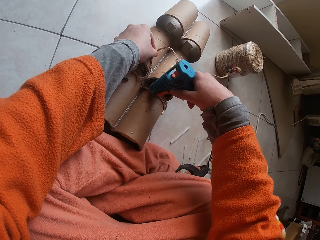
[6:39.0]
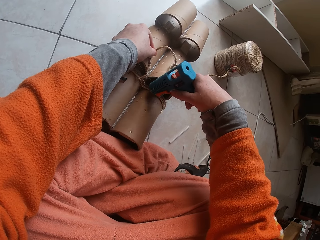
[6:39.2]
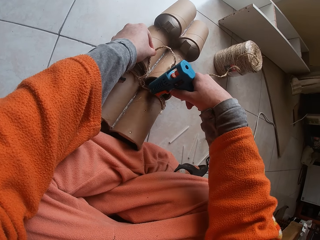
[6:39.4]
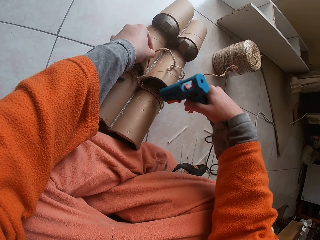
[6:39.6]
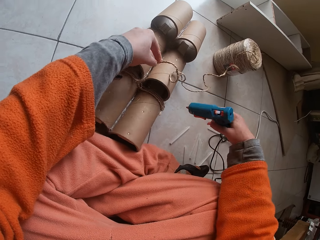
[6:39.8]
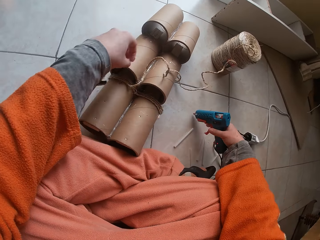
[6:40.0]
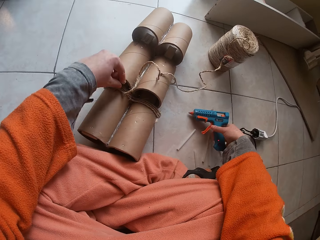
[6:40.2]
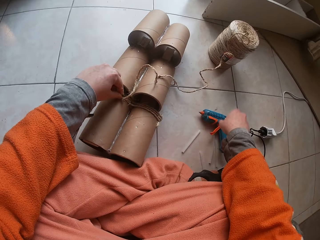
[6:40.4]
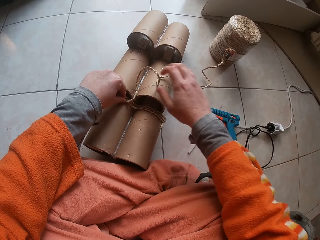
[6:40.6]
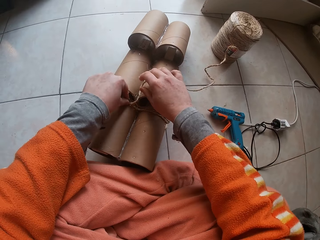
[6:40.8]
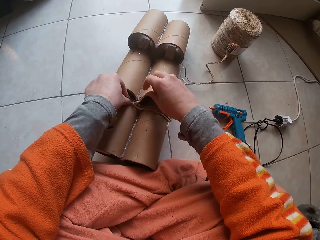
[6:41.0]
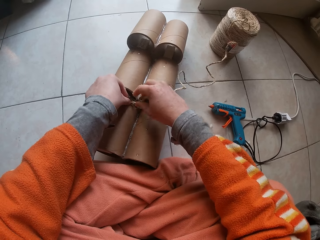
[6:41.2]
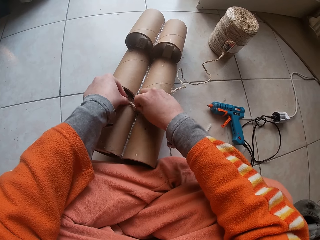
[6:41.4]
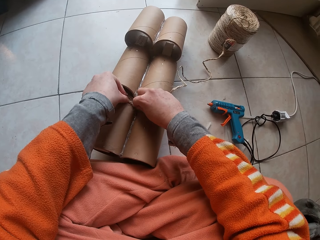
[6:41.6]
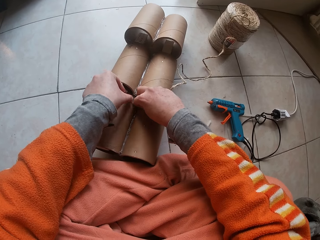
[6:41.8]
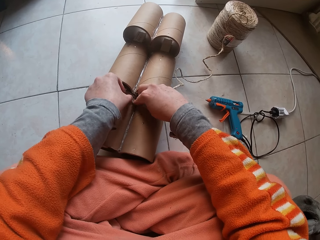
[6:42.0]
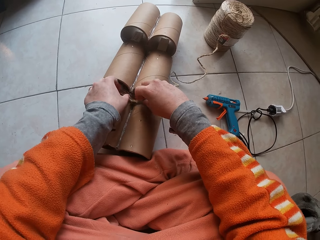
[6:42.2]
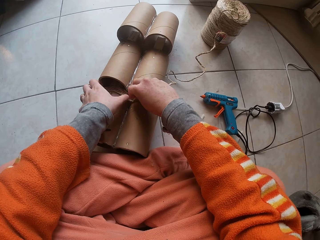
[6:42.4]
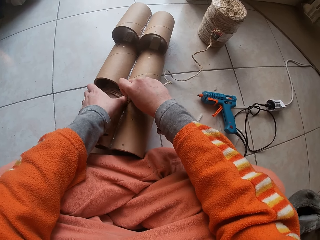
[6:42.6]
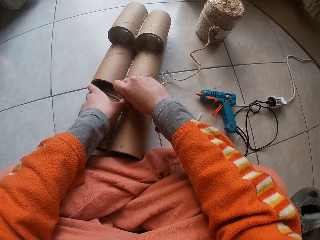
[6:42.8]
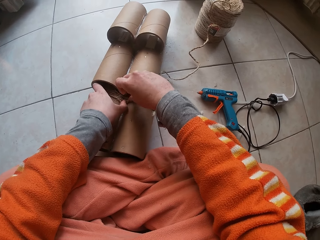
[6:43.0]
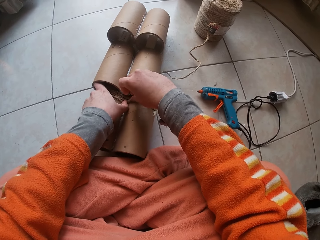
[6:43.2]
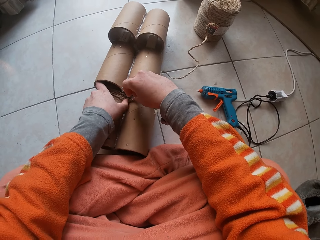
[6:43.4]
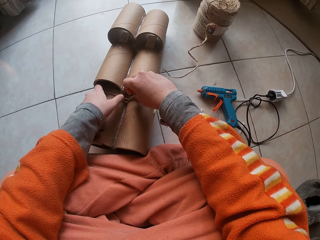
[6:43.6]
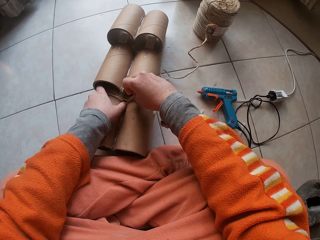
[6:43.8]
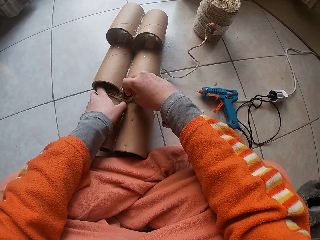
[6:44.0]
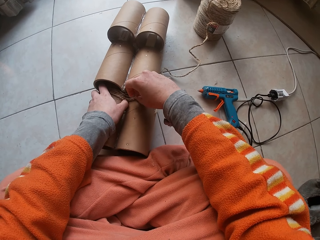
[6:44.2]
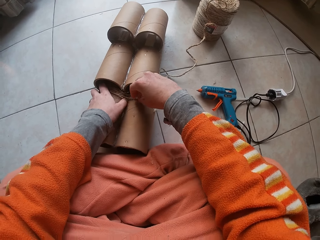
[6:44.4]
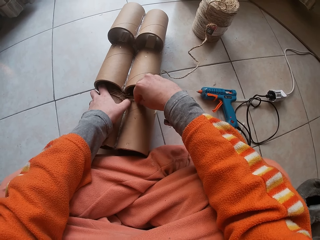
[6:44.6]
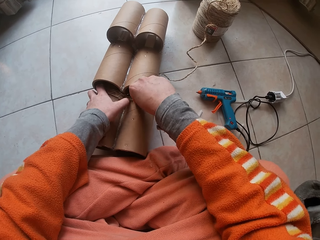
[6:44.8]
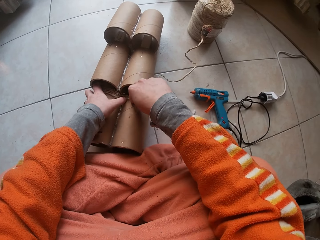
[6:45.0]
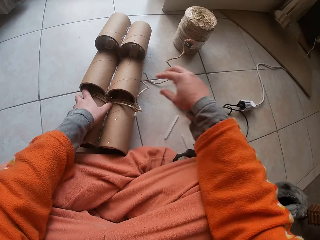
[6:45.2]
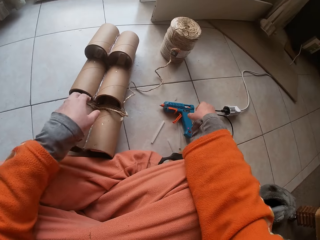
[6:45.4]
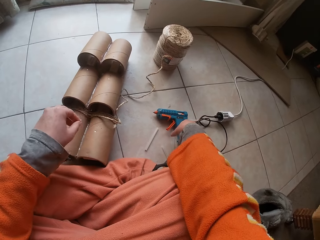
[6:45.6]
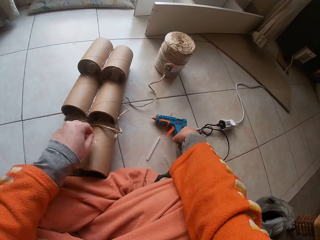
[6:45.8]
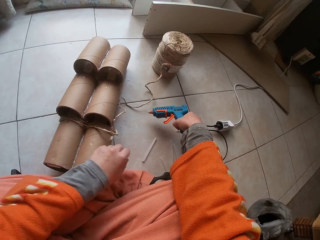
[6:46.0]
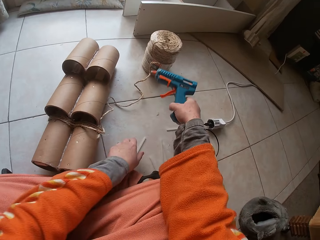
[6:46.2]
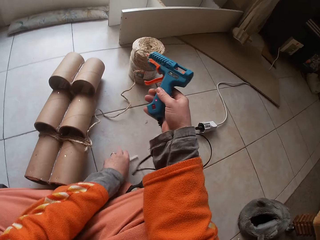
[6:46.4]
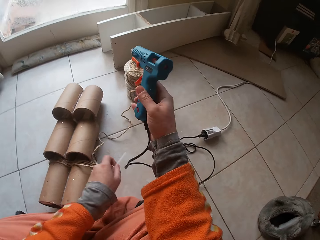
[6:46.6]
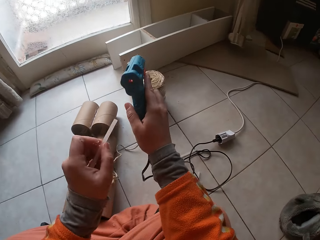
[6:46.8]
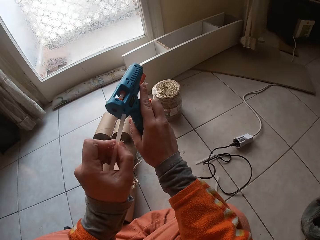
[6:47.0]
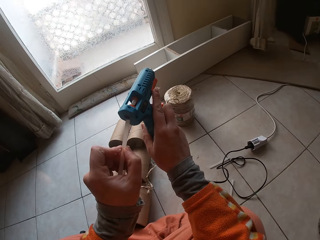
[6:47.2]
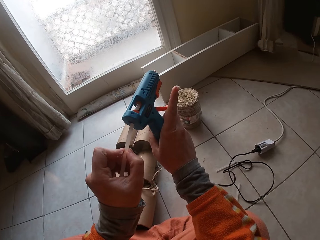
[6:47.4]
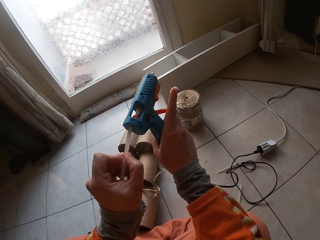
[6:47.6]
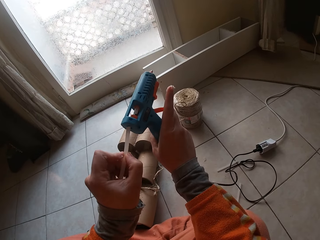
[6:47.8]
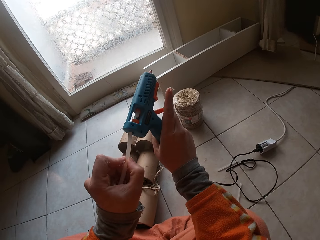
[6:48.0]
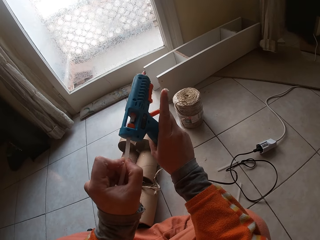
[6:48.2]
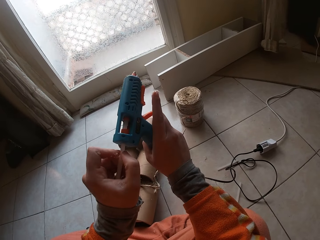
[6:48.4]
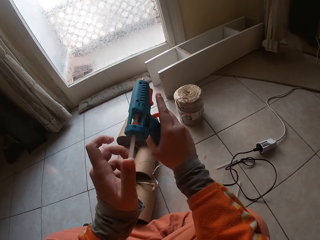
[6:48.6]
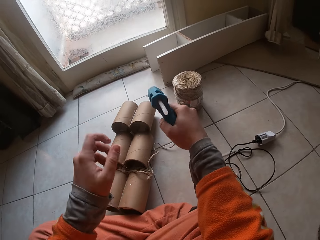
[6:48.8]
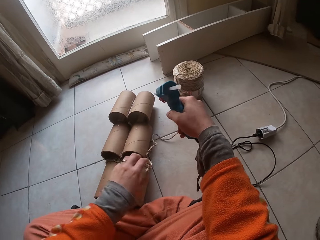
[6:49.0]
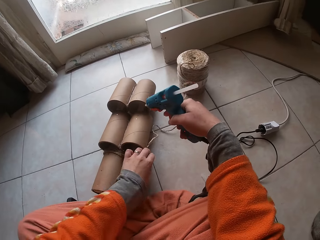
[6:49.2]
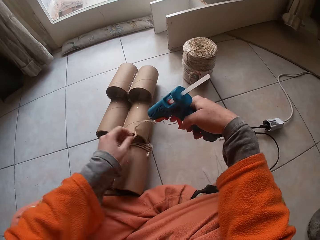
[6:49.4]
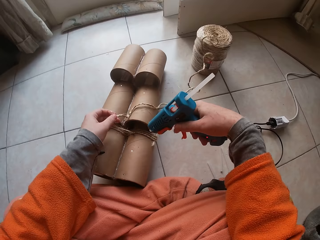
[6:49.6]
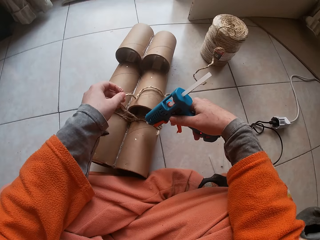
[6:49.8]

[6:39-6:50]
The camera wearer drops the glue gun on the floor. She sticks yarn to the cardboard tube or string holder. She rolls a string on the string holder. She carries the glue gun with the right hand and picks up the glue gun. She picks up a glue stick with her left hand and puts the glue stick in the glue gun.

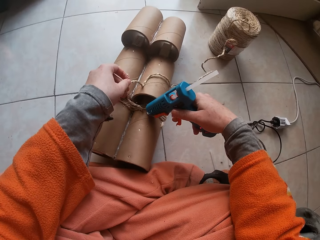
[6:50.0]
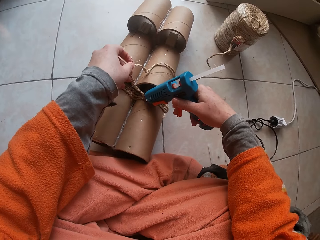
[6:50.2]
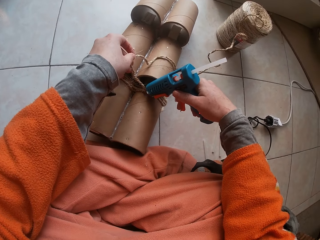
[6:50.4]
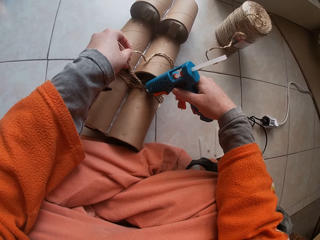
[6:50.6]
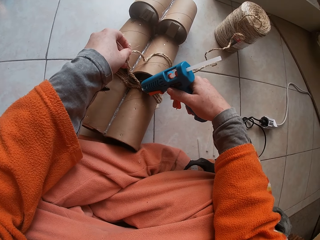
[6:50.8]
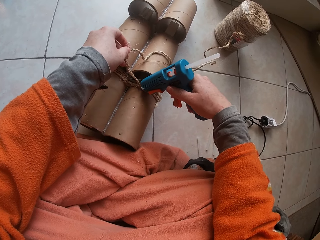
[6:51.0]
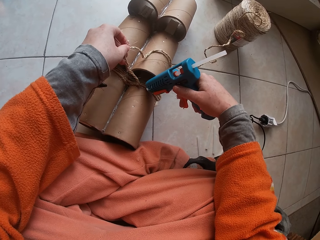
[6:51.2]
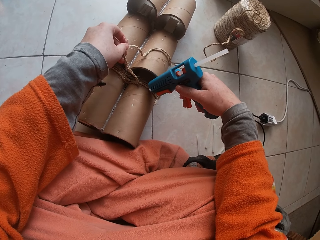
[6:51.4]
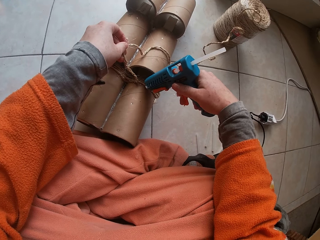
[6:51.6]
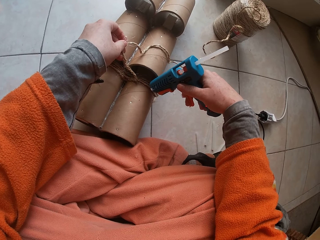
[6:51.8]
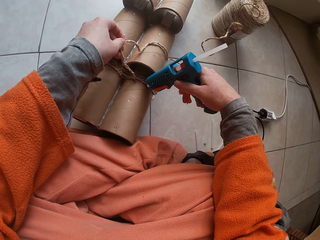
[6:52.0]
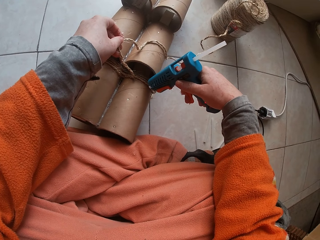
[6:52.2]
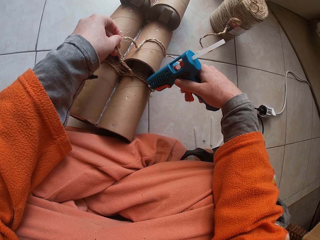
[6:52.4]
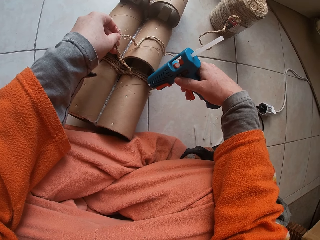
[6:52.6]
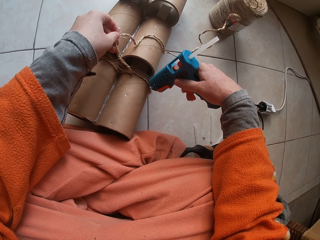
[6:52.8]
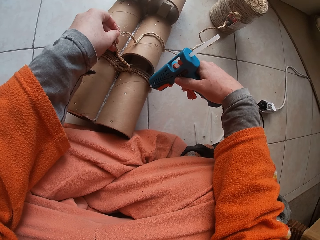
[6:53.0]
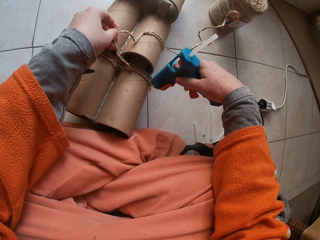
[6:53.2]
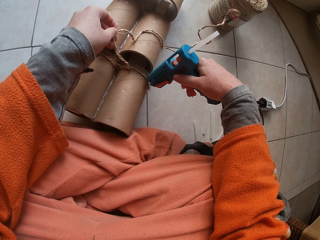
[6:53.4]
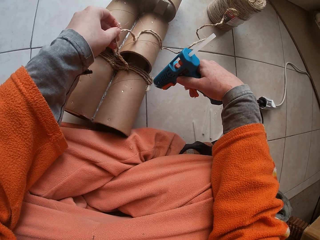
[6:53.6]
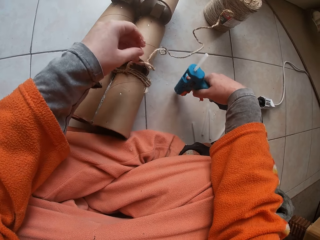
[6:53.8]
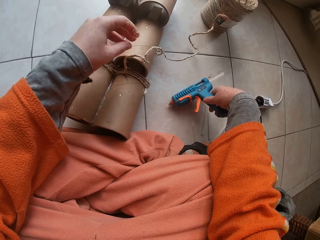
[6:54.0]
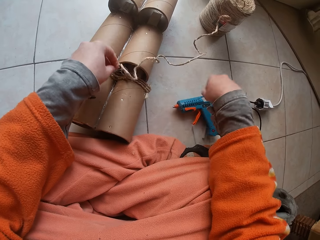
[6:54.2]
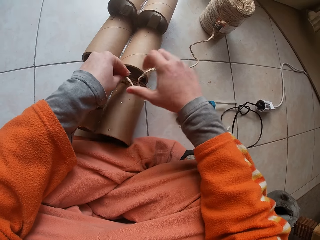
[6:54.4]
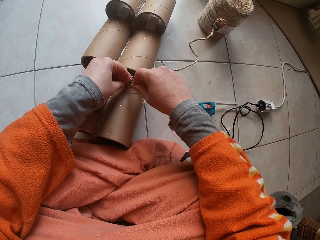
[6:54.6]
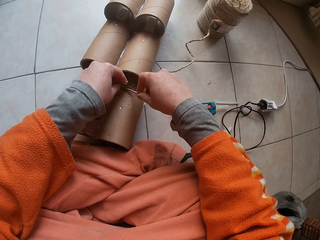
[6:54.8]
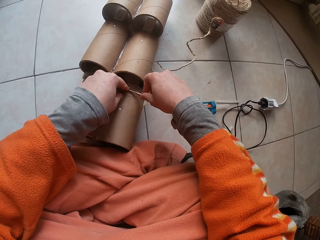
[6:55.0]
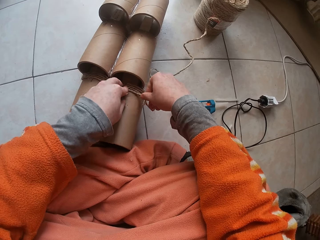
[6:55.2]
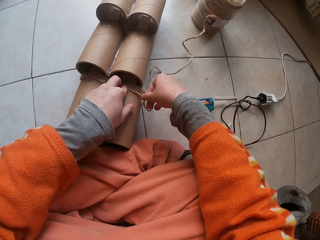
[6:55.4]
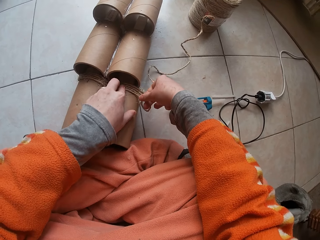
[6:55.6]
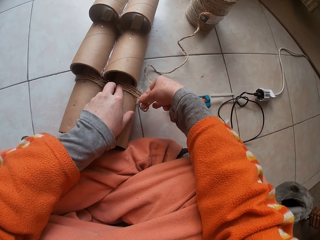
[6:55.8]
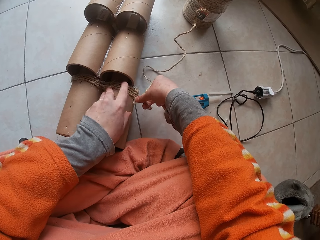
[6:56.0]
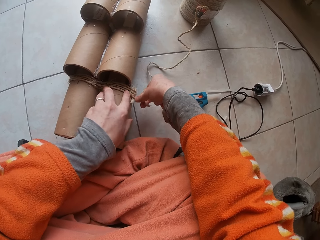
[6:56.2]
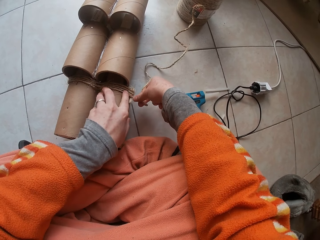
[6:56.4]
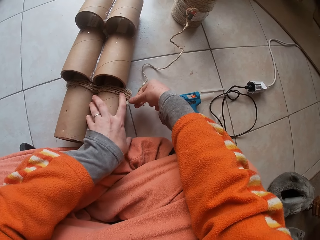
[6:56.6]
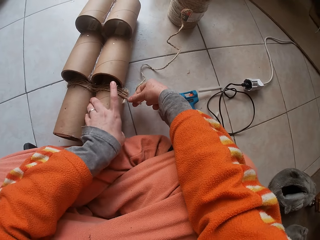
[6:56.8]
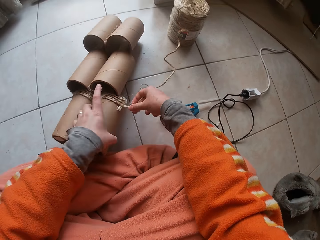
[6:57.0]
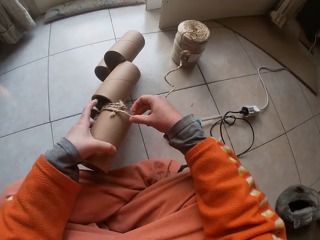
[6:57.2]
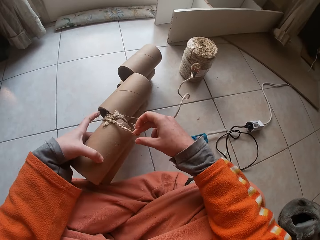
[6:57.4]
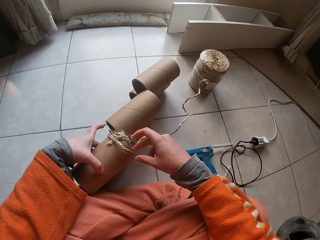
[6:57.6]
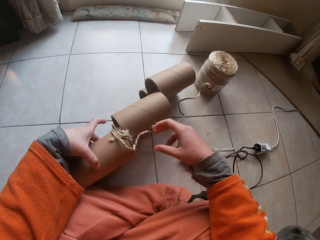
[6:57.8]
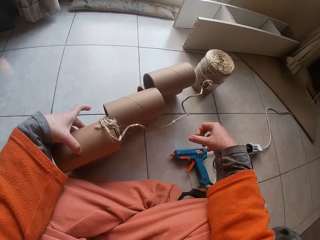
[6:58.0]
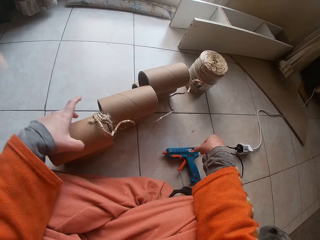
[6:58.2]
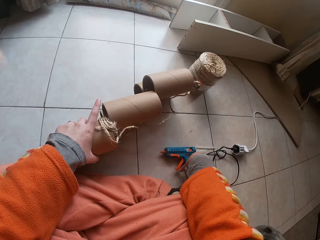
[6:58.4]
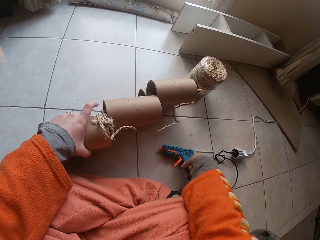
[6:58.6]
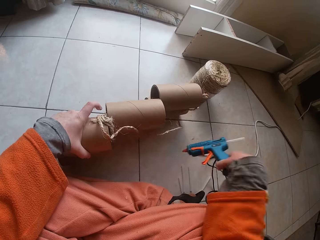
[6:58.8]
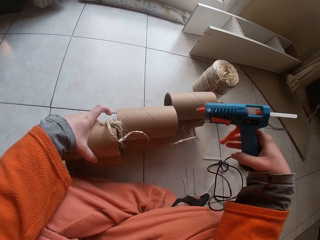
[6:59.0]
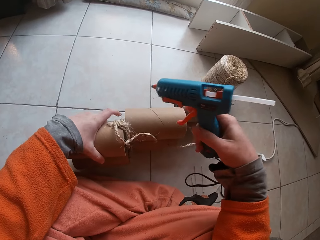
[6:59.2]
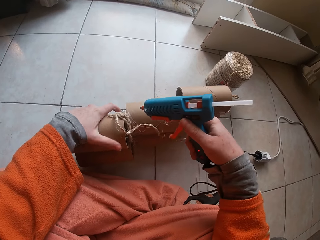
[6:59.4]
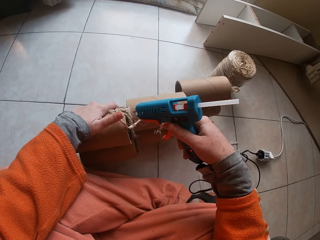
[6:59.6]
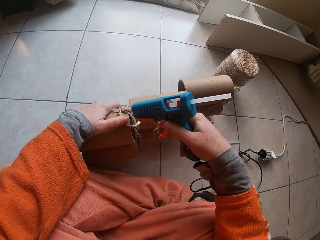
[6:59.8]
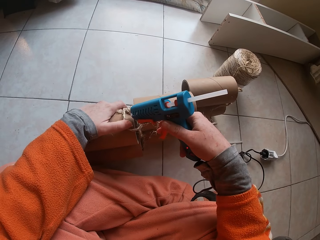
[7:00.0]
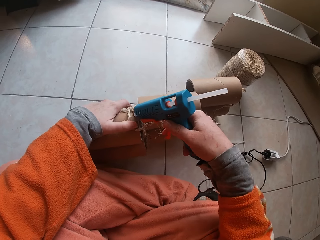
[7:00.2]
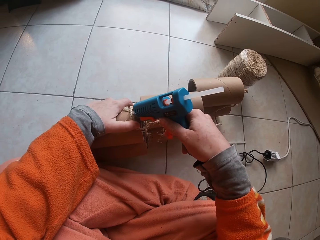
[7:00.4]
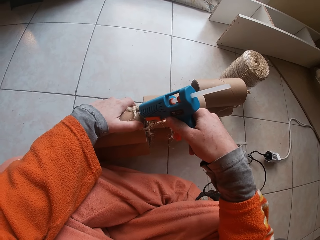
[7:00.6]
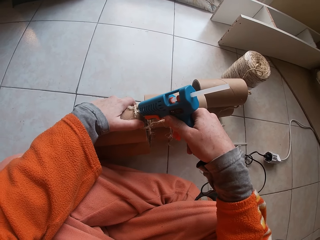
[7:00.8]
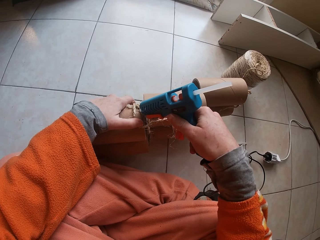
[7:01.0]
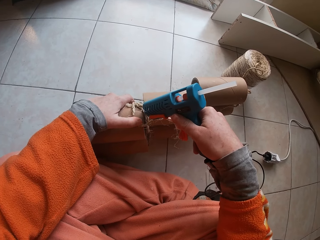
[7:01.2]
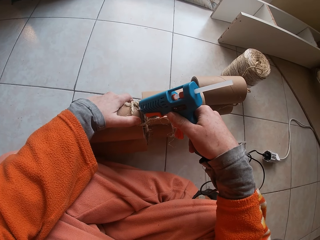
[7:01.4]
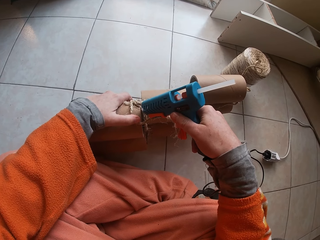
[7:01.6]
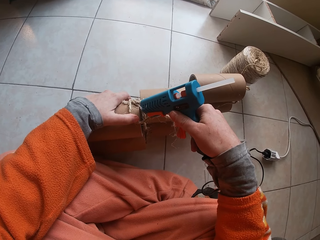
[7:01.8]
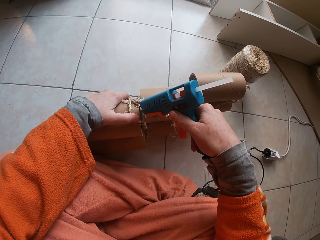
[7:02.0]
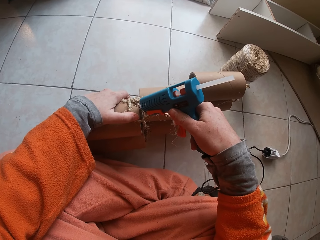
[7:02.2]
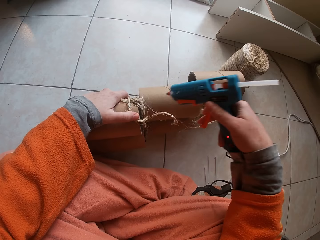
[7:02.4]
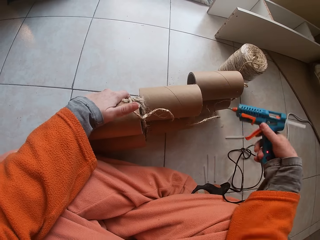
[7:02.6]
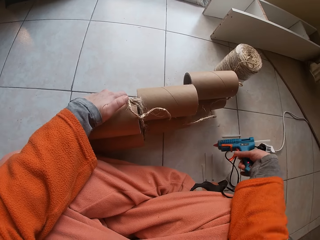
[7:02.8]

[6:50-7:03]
The camera wearer puts glue on the cardboard tube or string holder. They drop the glue gun on the floor. They stick yarn to the cardboard tube. They roll a string on the string holder. They carry the glue gun with the right hand, pick up the glue gun, and put glue on the cardboard tube.
